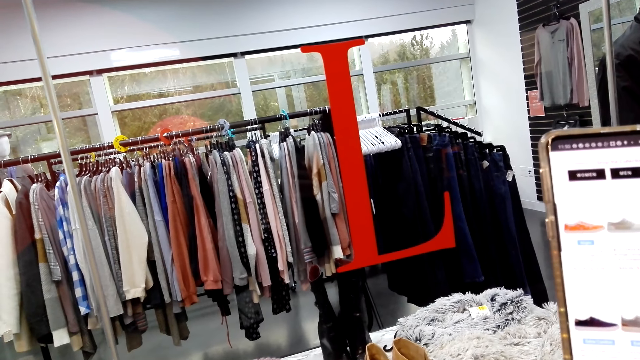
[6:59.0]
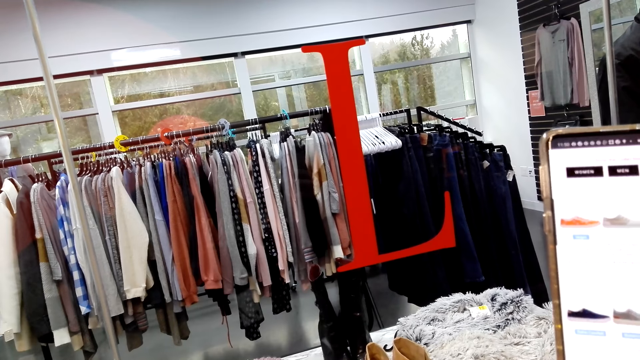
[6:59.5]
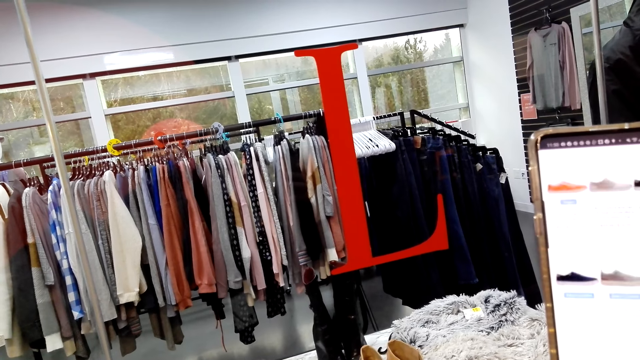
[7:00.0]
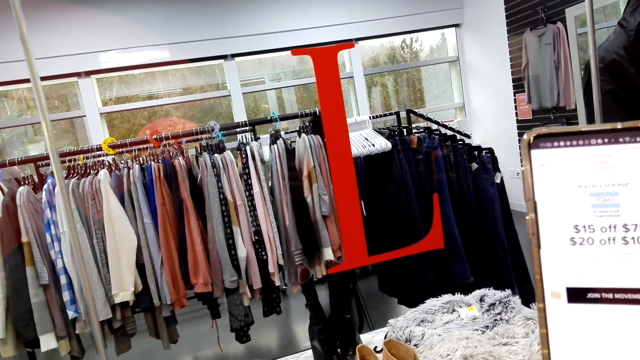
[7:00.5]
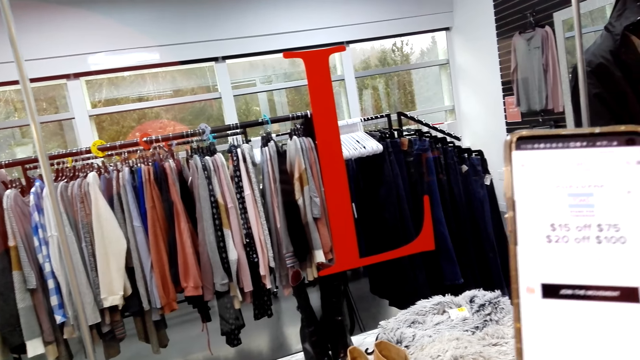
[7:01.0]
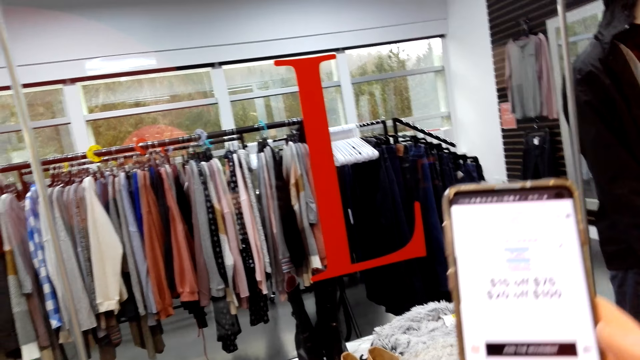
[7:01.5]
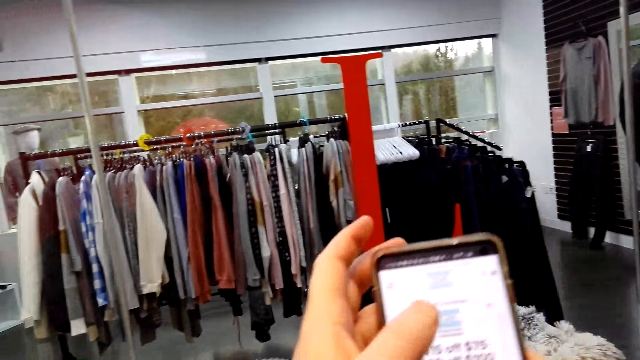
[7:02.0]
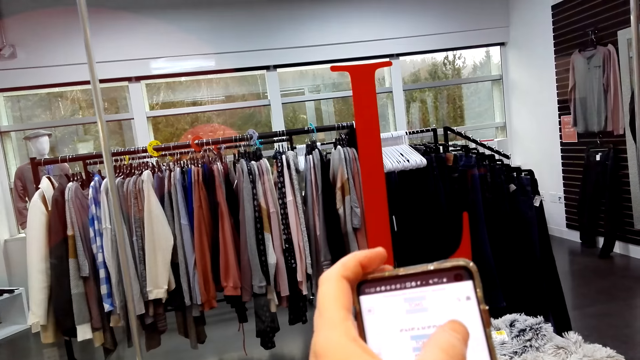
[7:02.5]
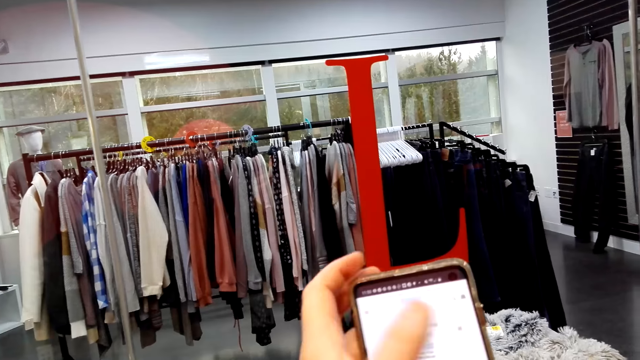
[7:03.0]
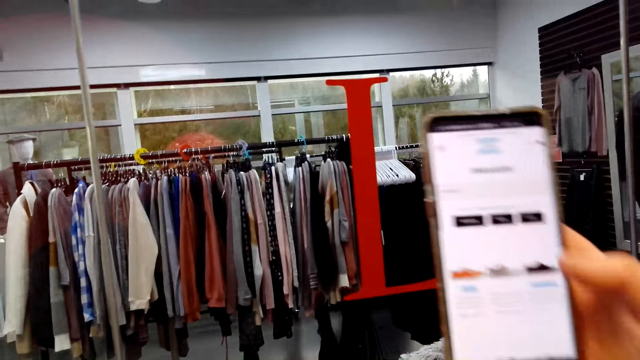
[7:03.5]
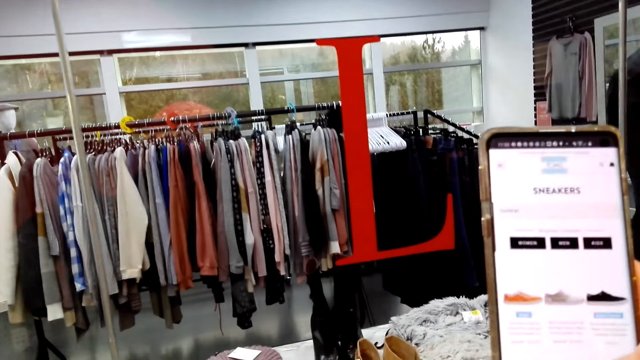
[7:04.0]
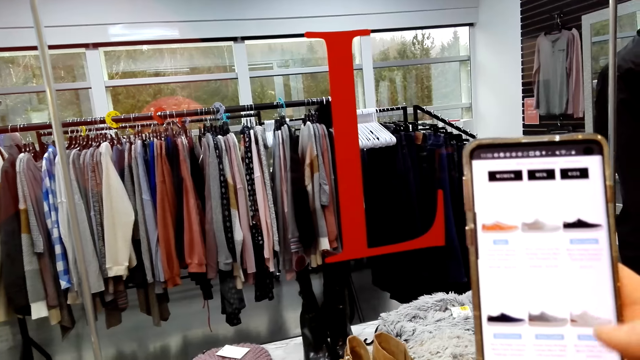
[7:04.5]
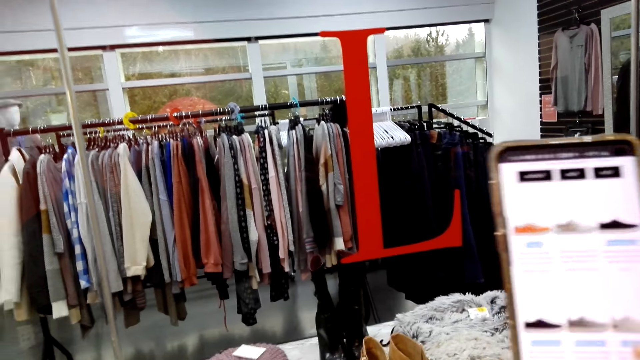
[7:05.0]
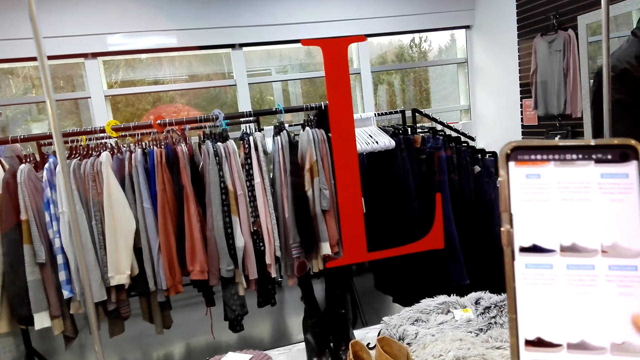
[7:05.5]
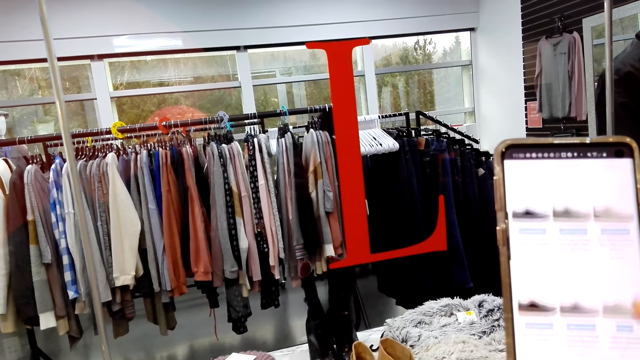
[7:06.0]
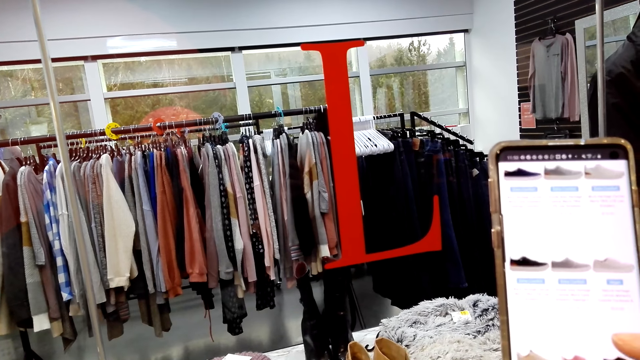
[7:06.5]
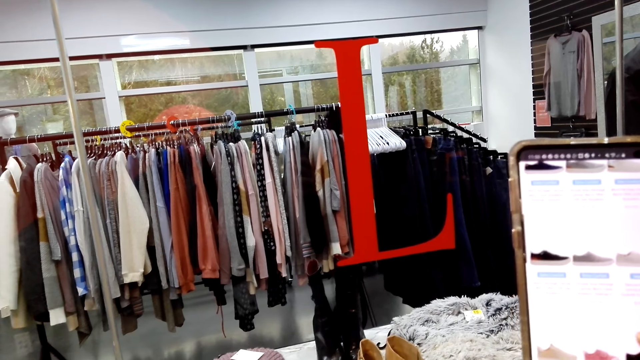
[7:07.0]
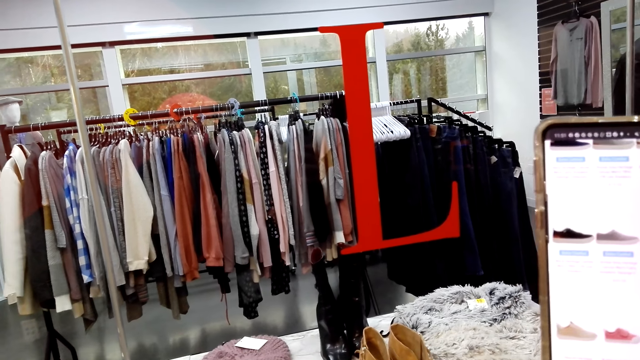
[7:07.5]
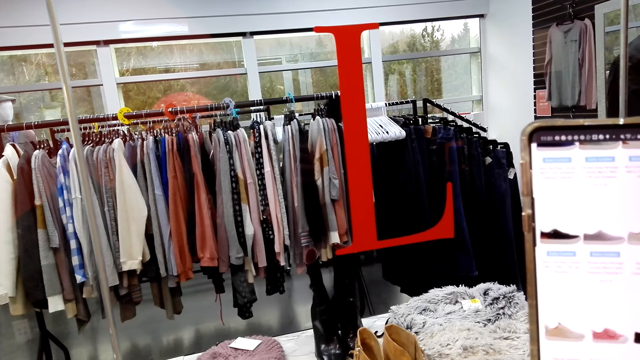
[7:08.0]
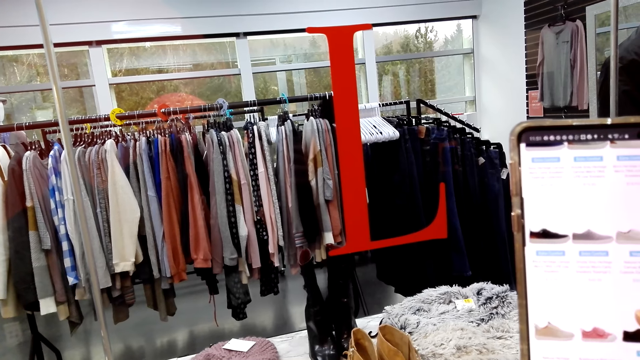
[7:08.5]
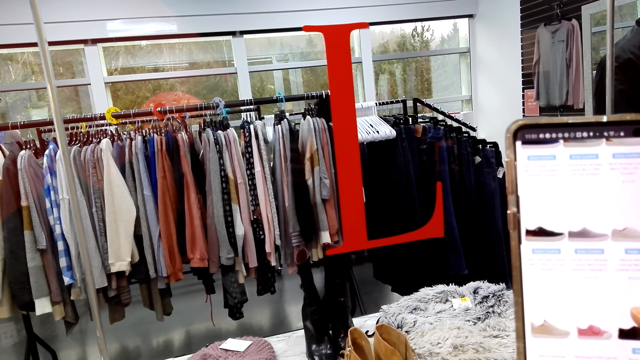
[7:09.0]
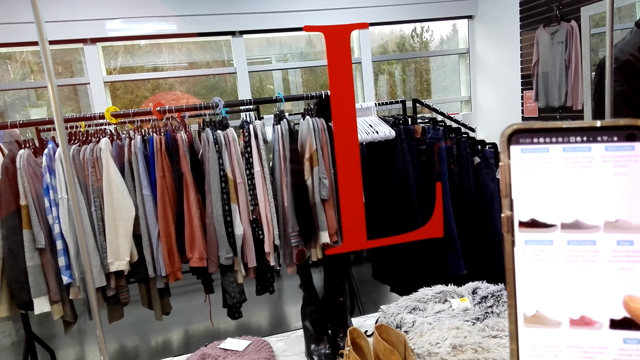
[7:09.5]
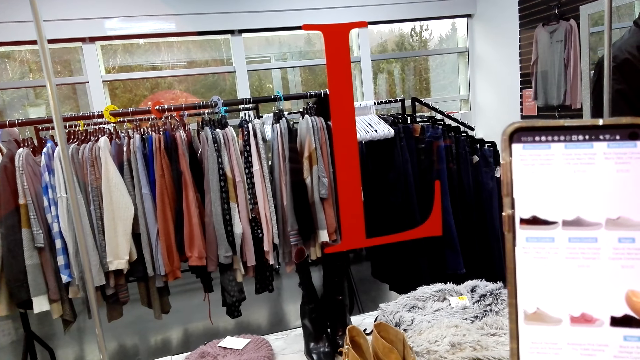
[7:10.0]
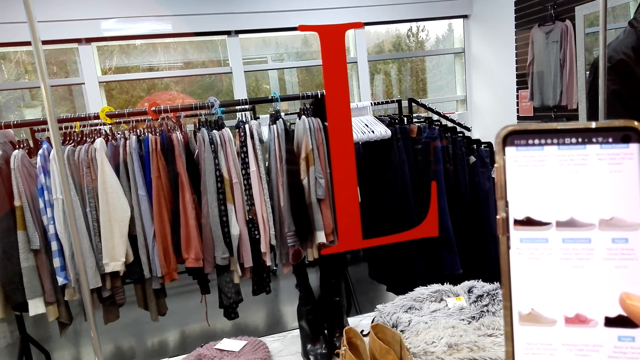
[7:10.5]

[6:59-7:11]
The camera wearer touches the phone with the other hand. He puts down his hand. He scrolls the phone.

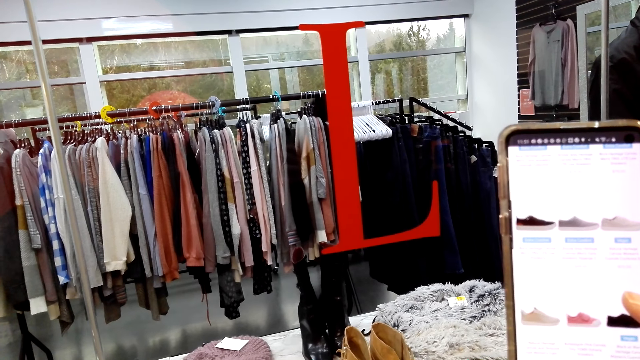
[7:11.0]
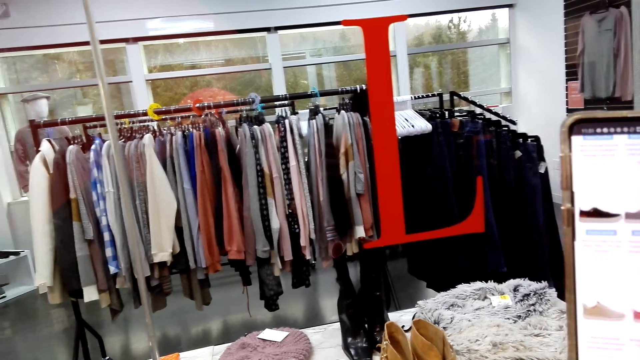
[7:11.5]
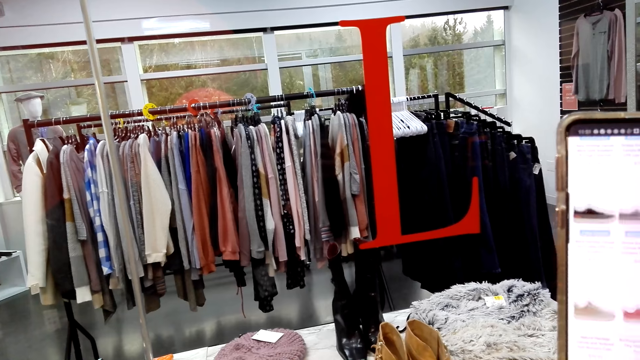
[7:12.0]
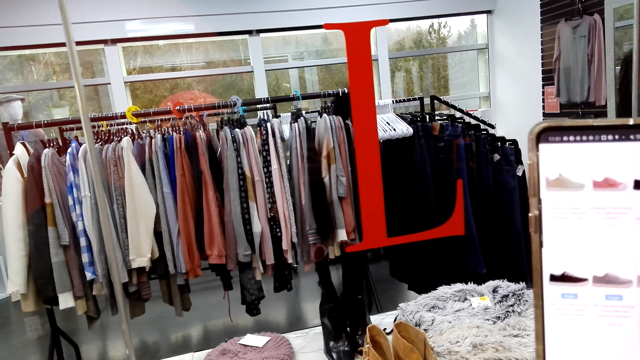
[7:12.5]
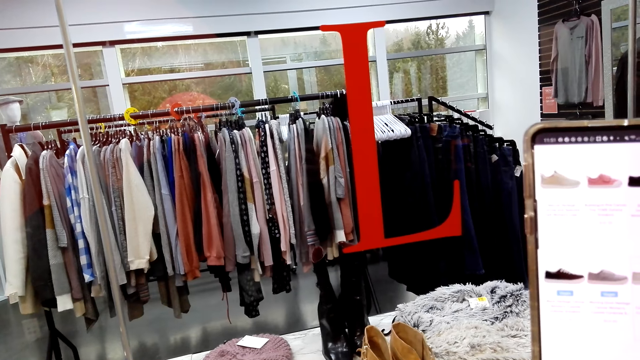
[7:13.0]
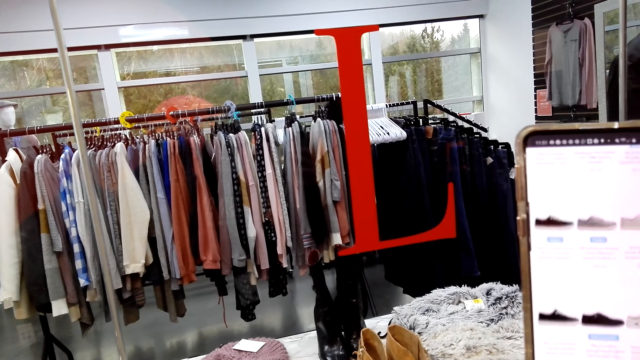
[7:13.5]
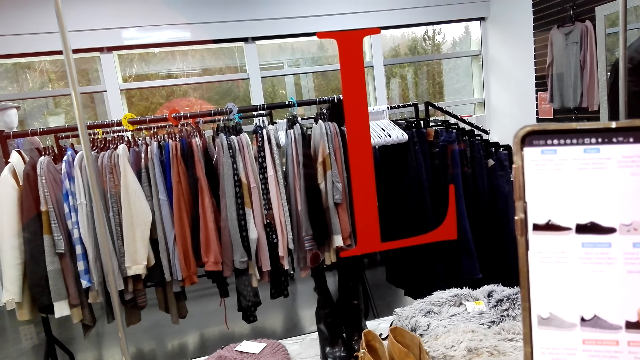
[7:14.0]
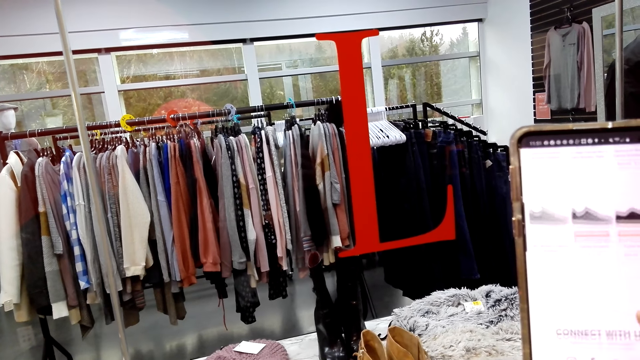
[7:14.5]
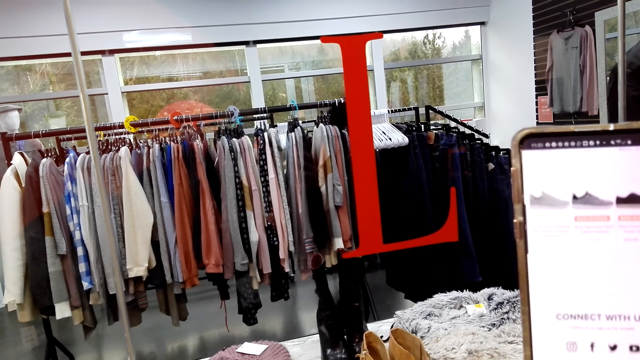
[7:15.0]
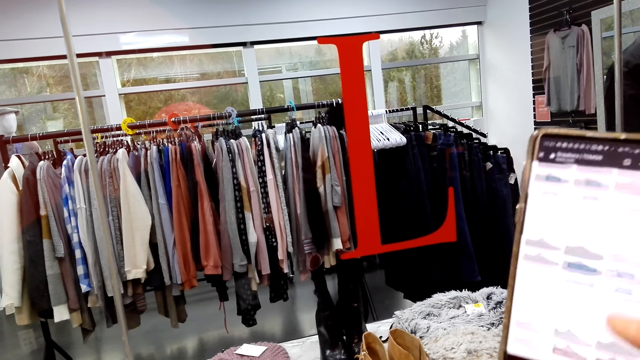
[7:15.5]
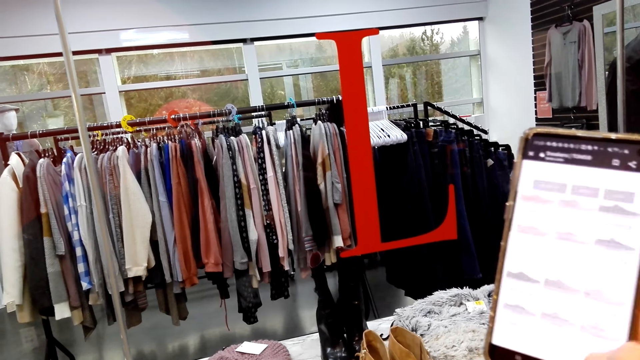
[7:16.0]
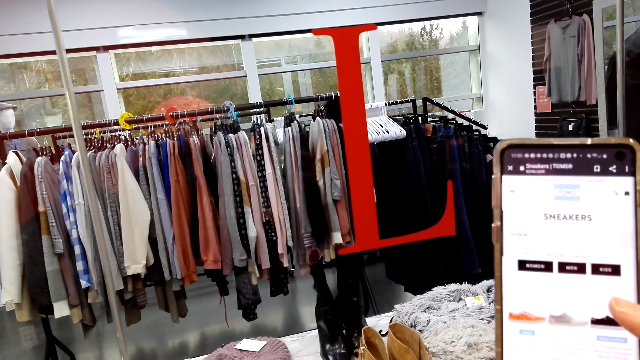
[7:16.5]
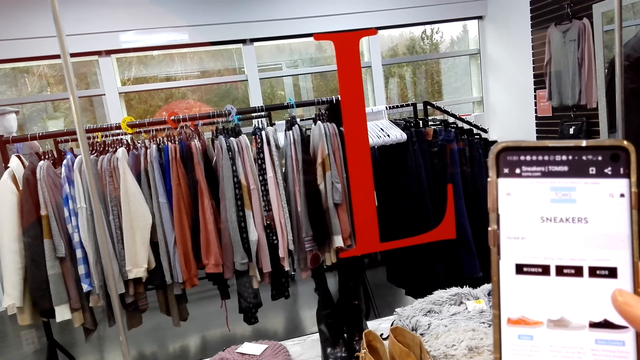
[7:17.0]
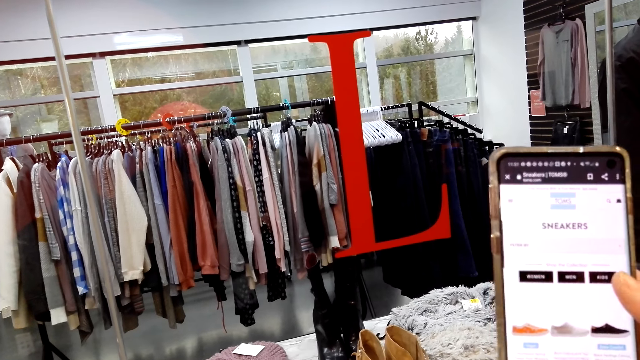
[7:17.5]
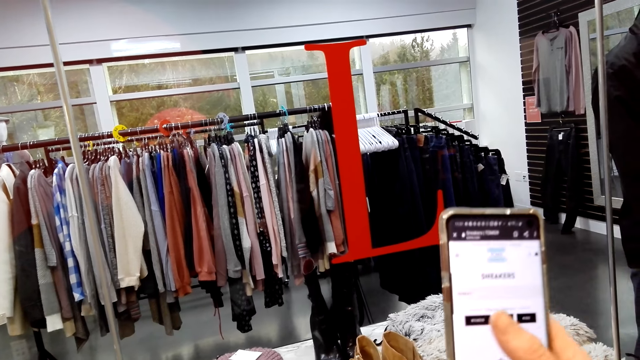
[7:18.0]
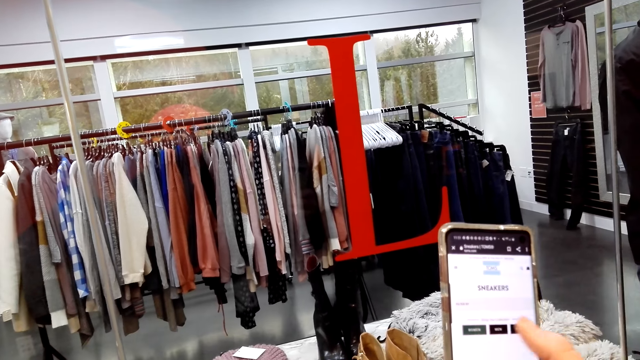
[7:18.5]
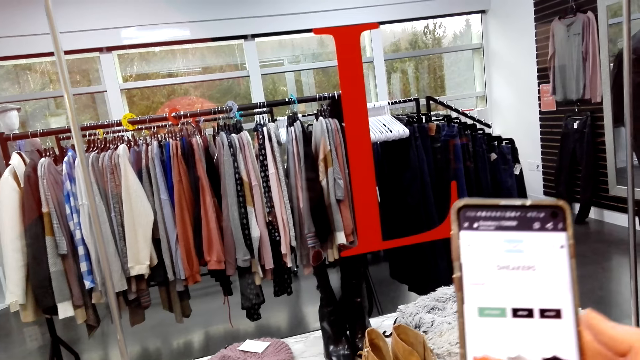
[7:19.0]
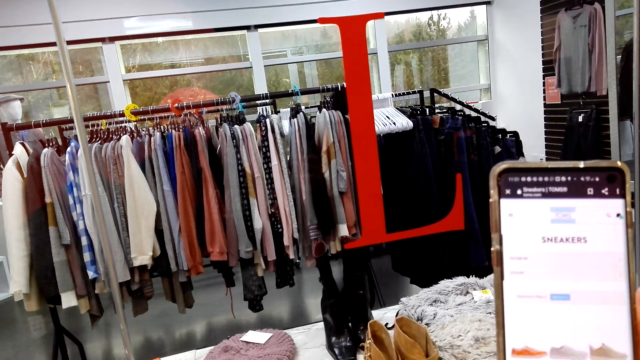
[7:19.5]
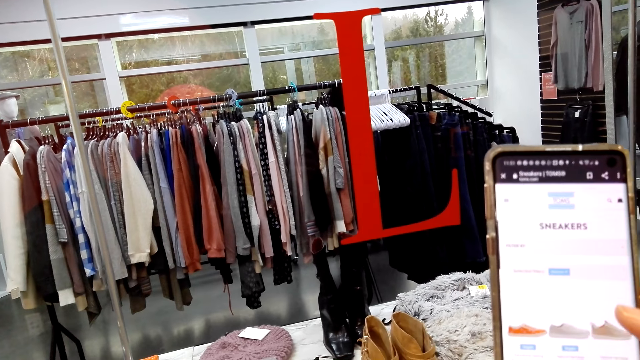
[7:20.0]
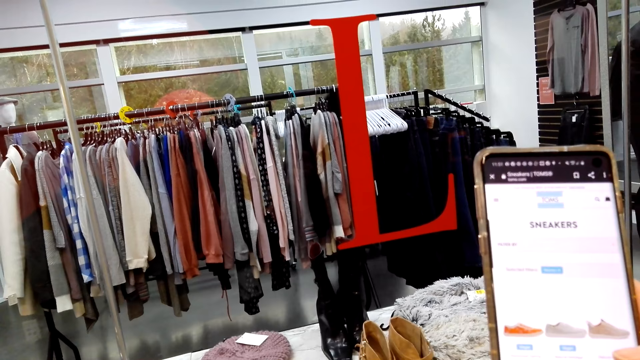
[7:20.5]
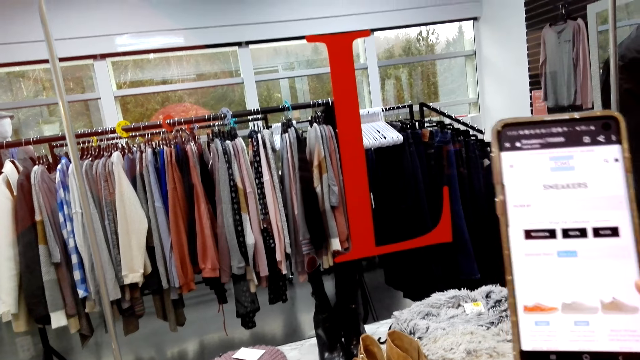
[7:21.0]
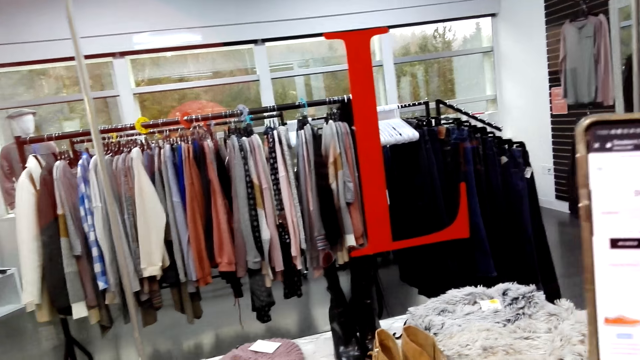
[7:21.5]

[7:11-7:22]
The camera wearer touches the phone. He moves his hand.
